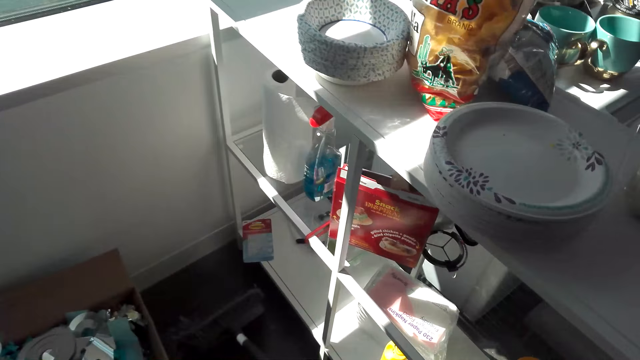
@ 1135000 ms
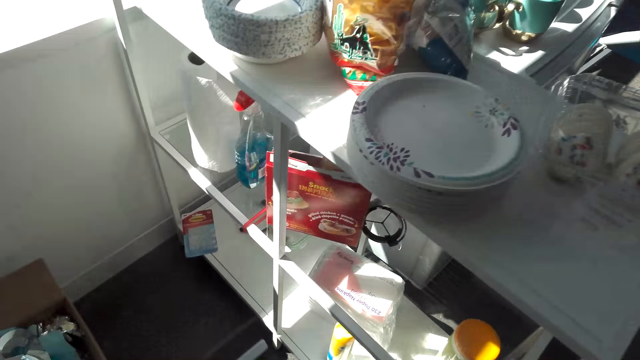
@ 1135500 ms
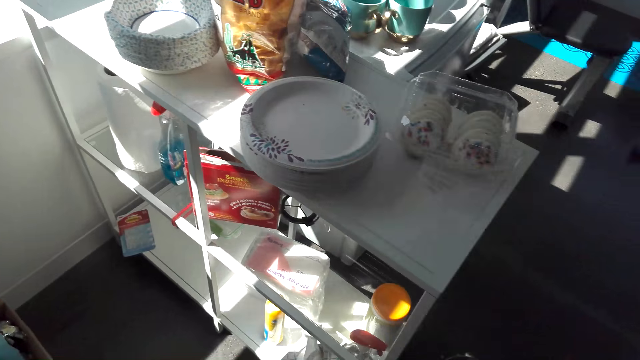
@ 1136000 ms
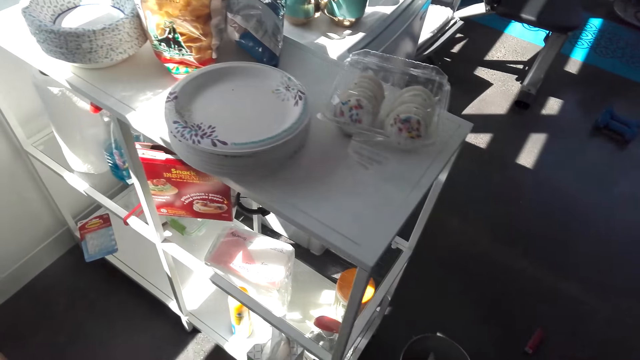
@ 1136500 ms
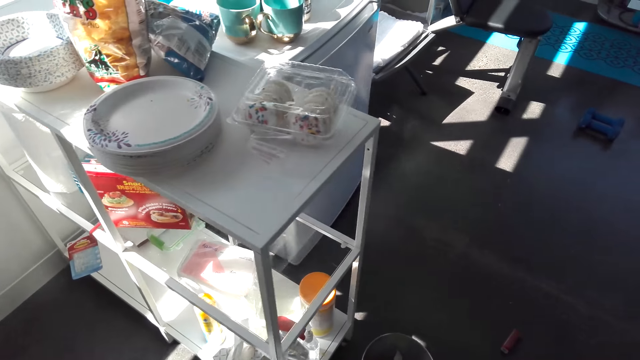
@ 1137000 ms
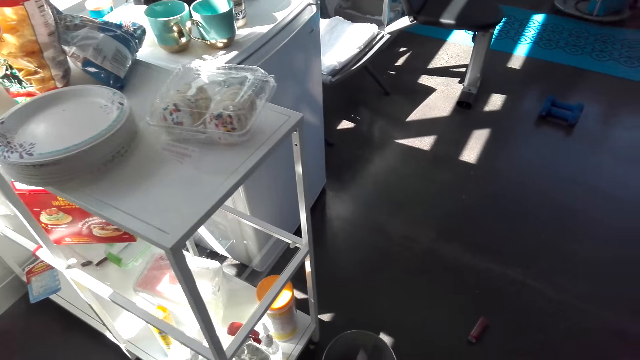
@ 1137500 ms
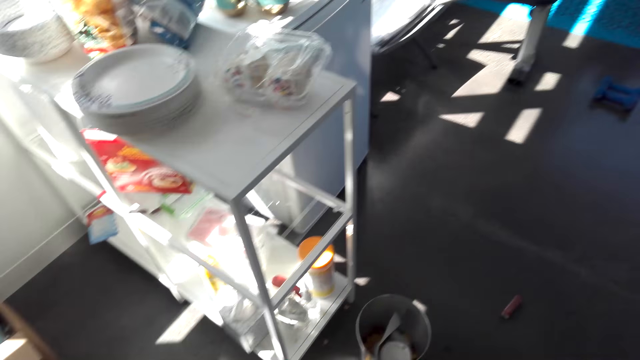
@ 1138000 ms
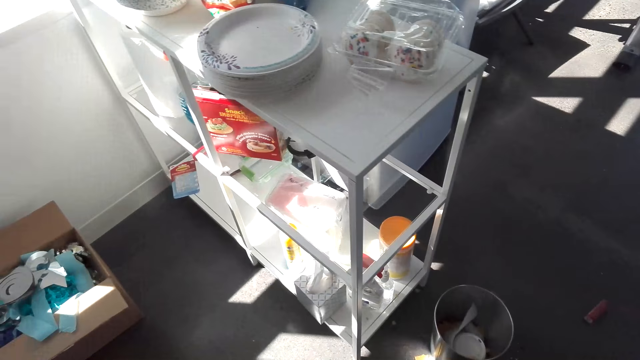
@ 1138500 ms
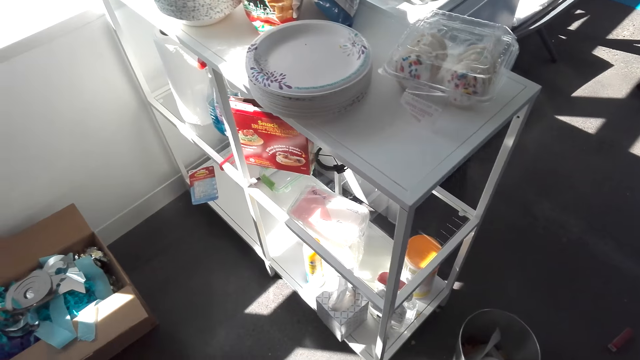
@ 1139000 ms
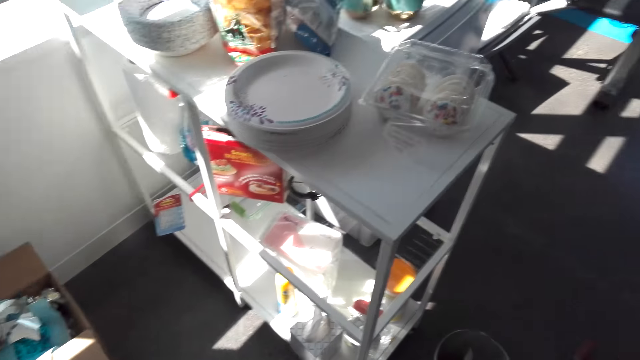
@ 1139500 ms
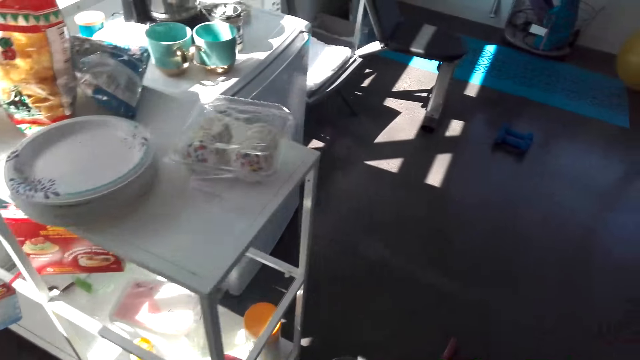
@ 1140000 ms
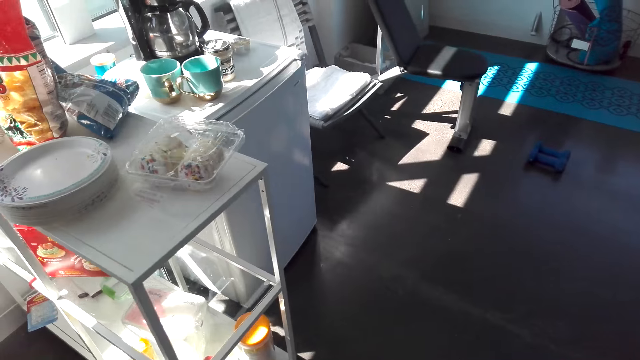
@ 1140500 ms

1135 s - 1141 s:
The camera wearer sweeps the floor.

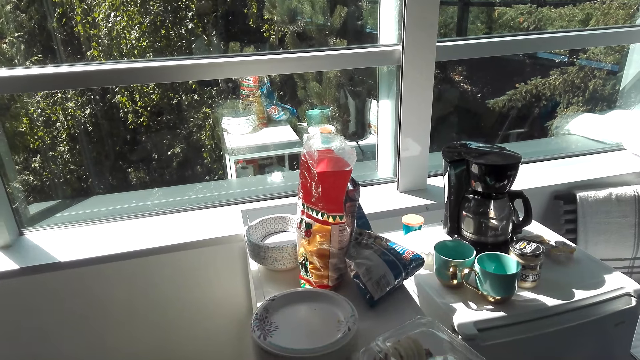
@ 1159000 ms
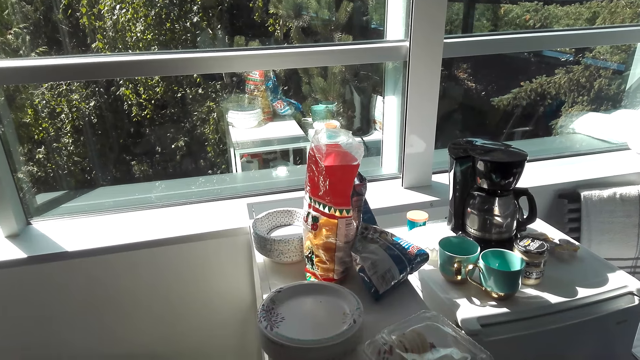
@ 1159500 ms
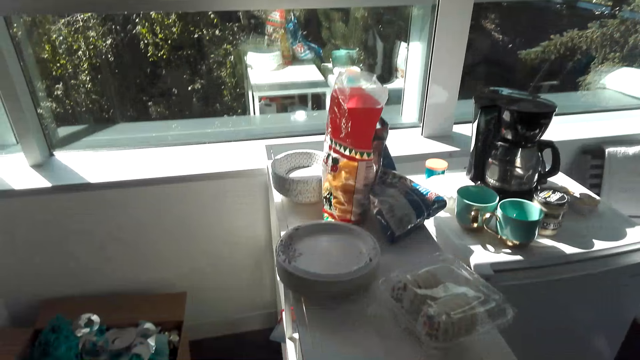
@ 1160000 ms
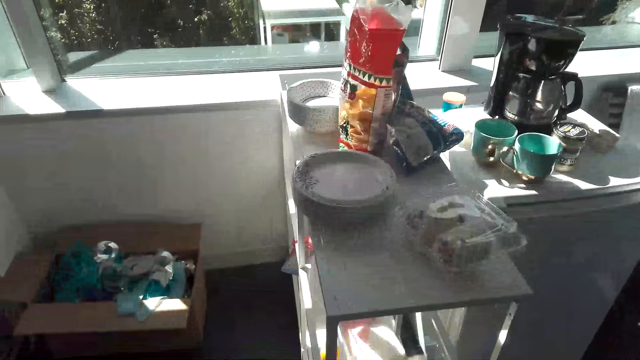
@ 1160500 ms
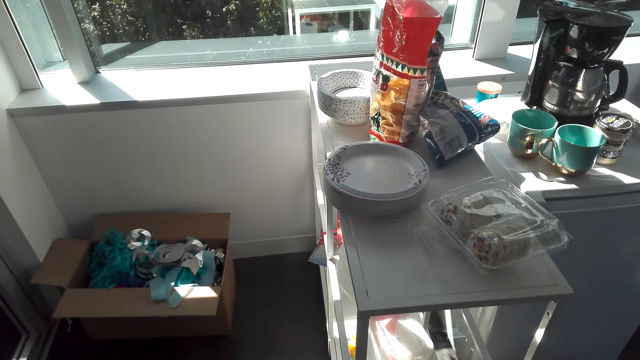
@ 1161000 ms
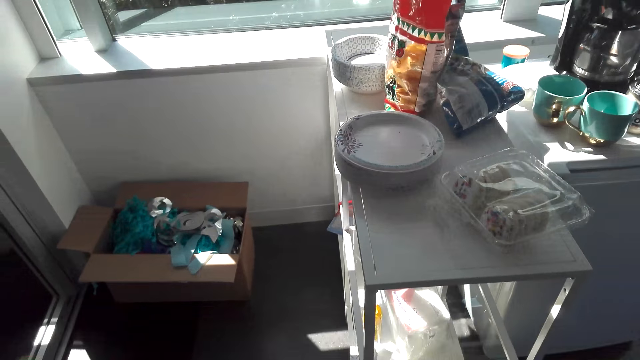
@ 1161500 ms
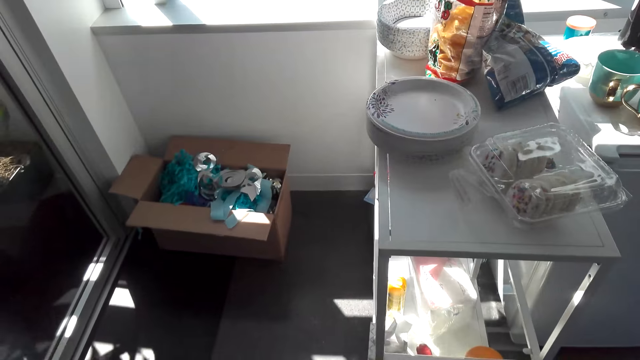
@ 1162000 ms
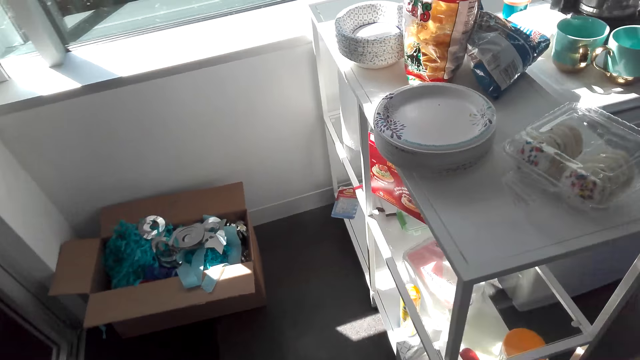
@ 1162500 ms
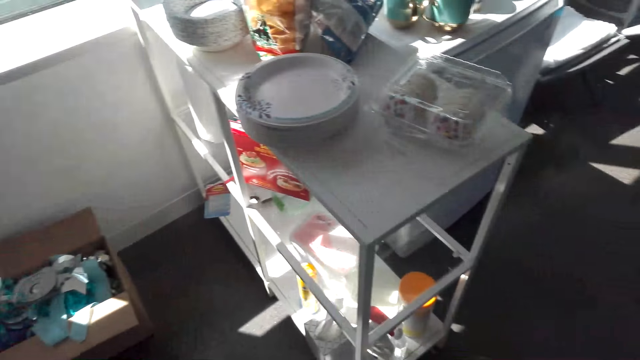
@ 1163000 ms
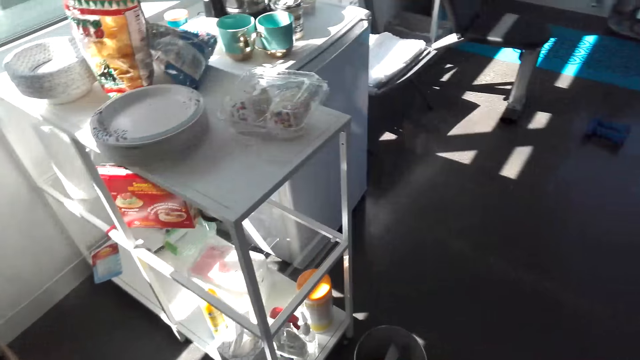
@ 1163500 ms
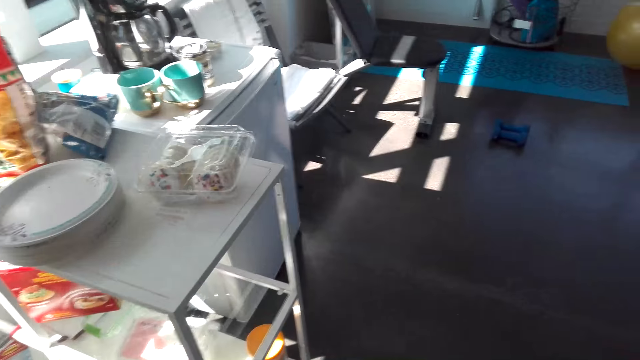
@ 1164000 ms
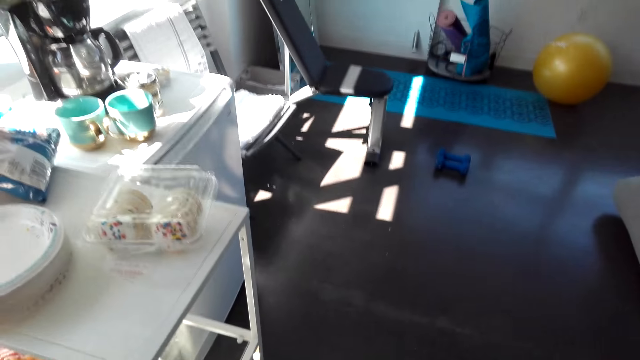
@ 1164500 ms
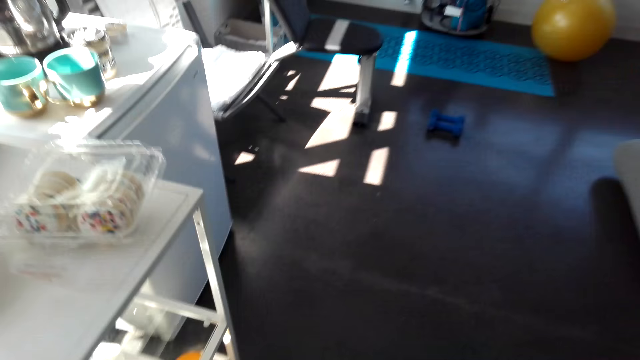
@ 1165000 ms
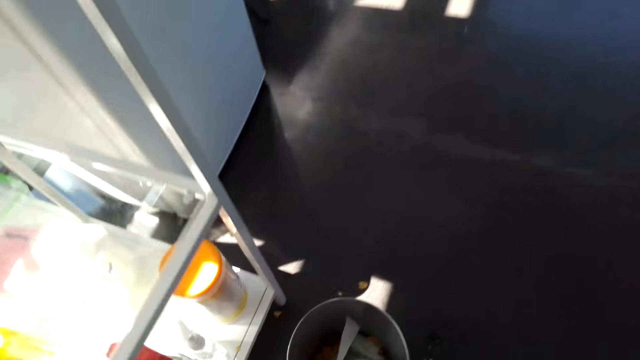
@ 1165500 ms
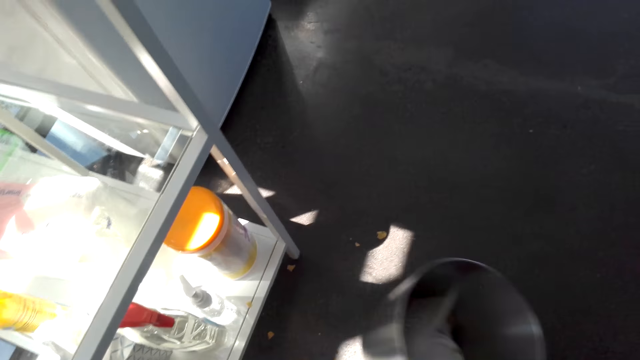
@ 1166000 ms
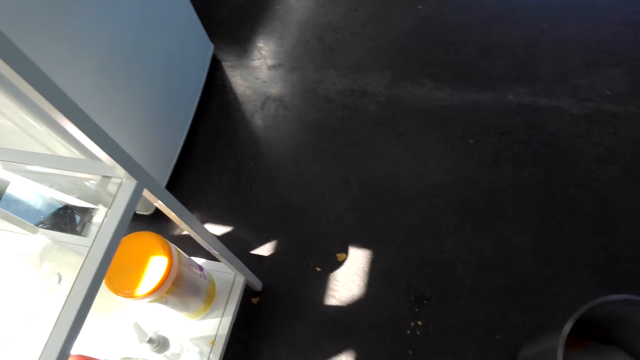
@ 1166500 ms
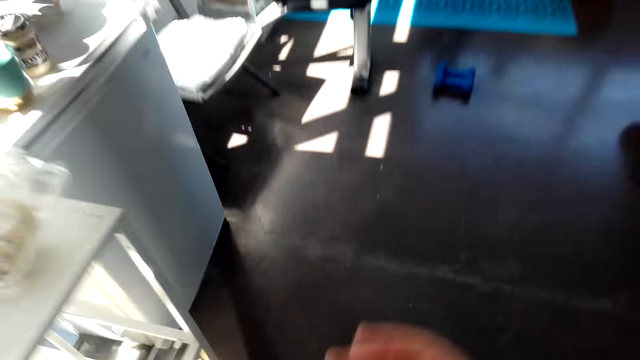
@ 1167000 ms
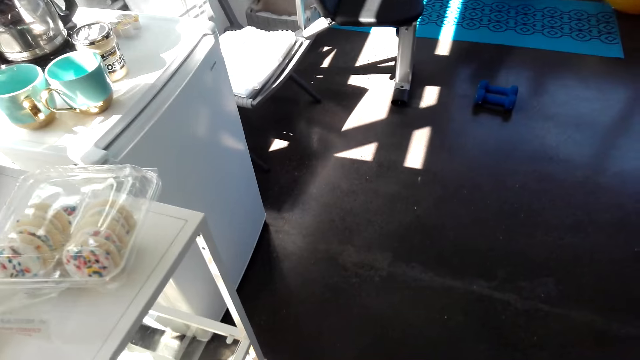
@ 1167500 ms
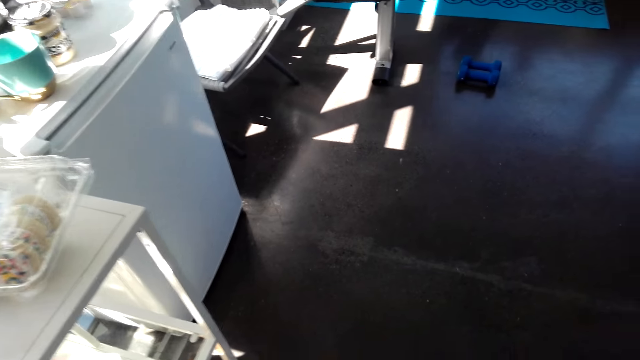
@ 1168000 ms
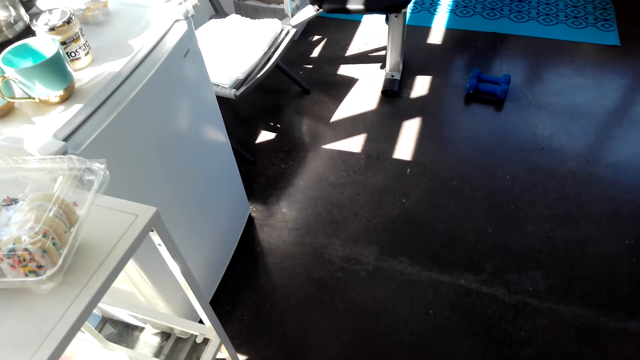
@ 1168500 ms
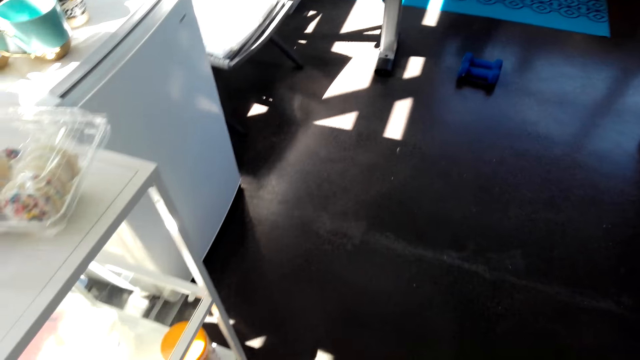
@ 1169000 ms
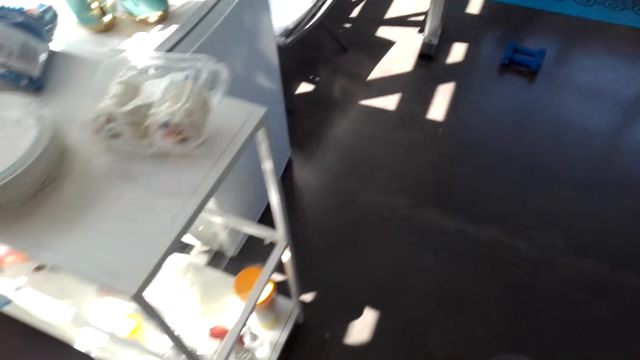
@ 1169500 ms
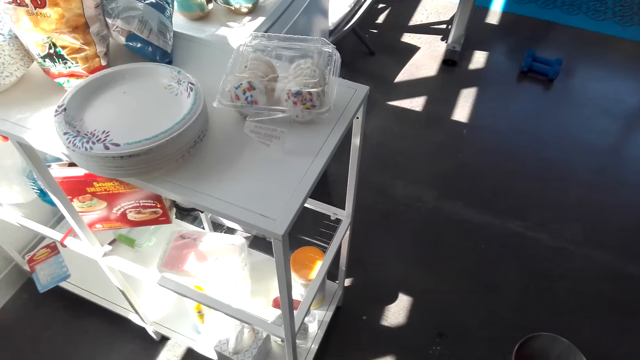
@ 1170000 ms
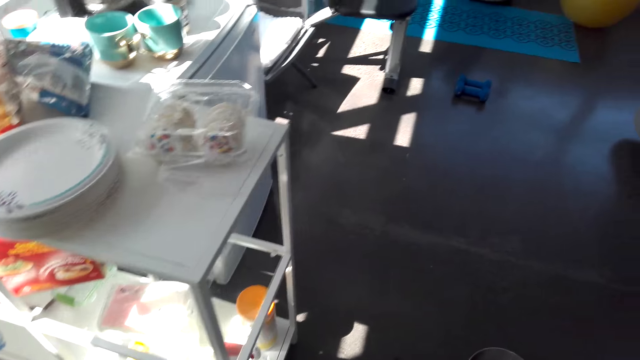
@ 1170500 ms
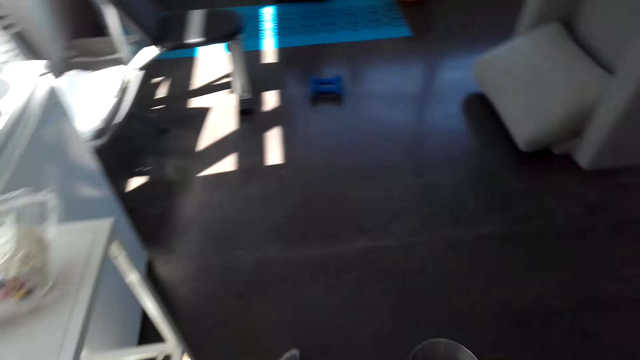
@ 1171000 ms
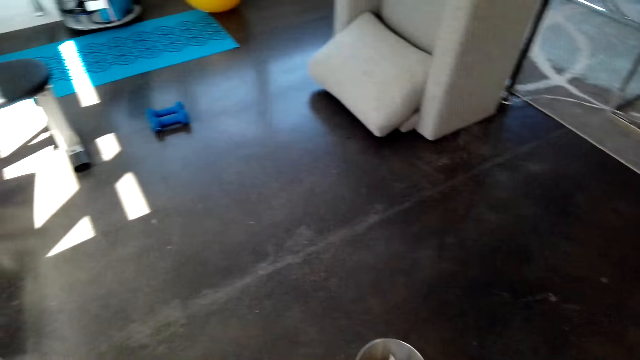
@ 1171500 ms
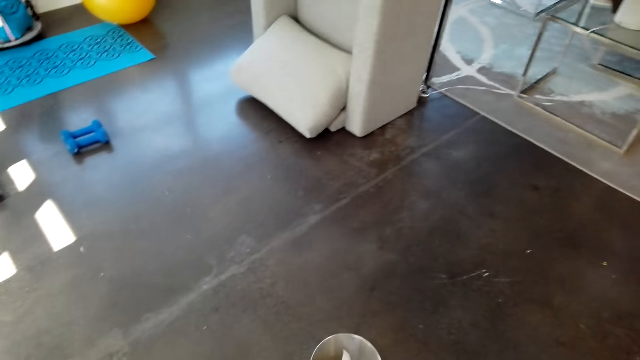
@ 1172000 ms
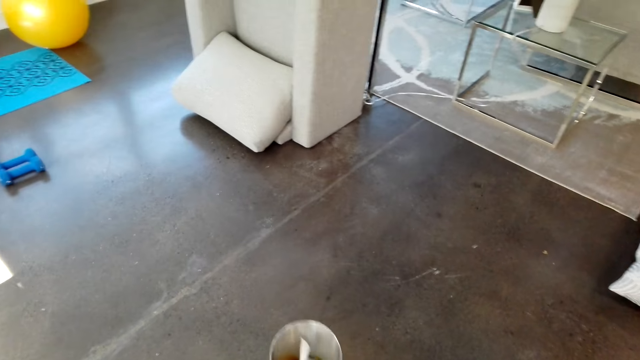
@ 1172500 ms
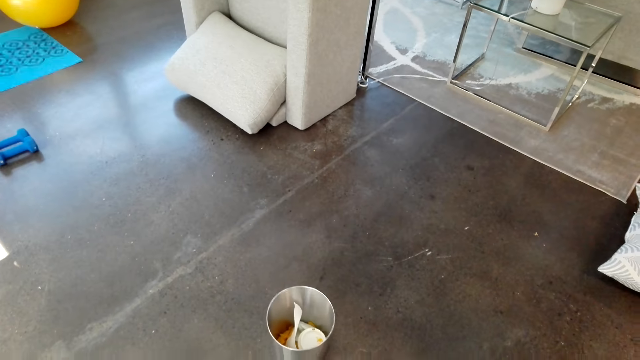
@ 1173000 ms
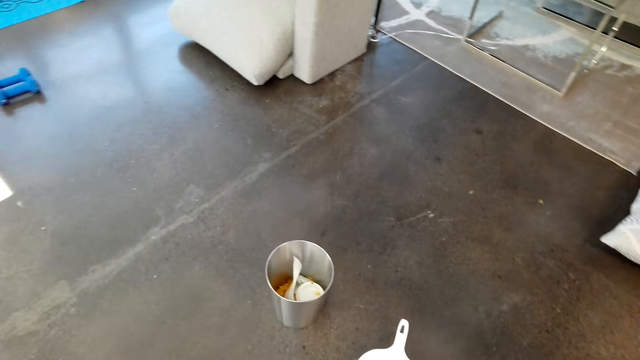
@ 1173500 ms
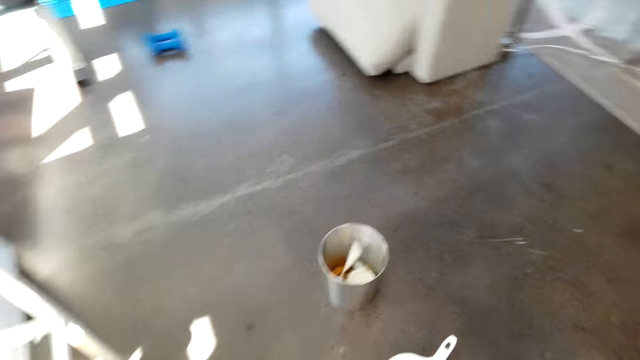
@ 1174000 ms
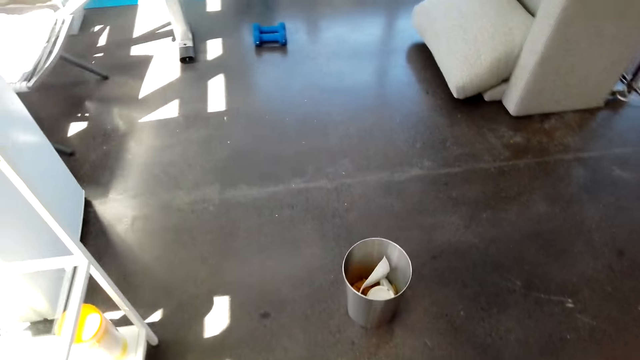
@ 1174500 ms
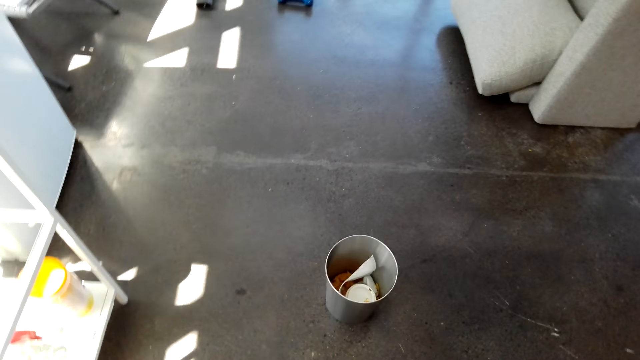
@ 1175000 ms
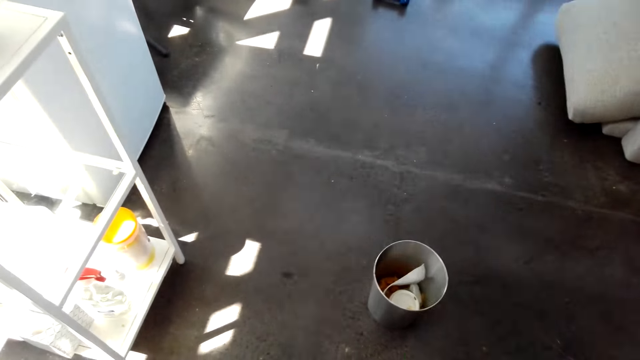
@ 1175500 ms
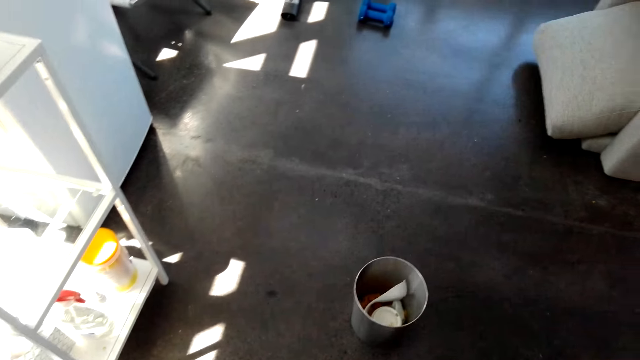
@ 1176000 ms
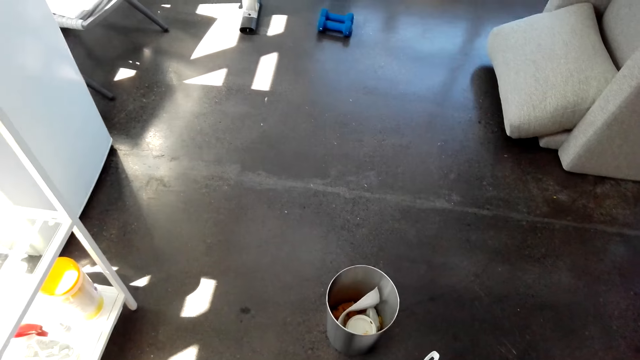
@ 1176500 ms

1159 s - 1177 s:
A man talks with the camera wearer. The camera wearer picks up the trash bin. They push the bin.
